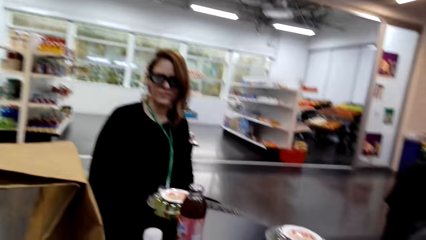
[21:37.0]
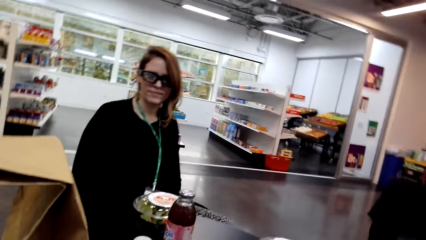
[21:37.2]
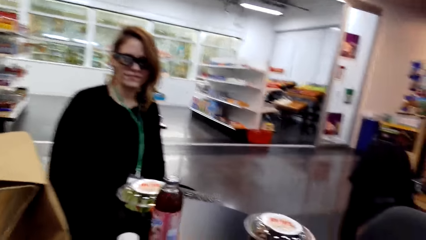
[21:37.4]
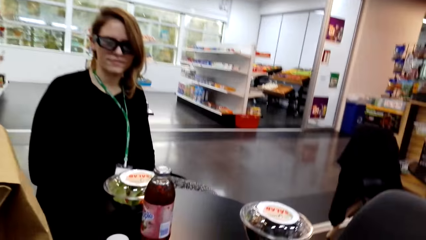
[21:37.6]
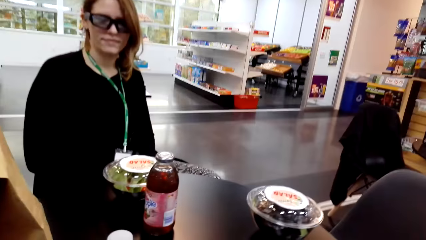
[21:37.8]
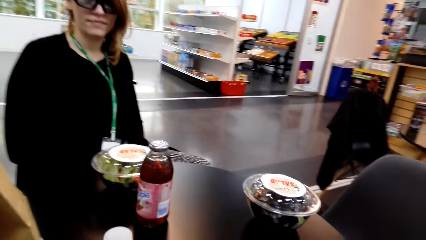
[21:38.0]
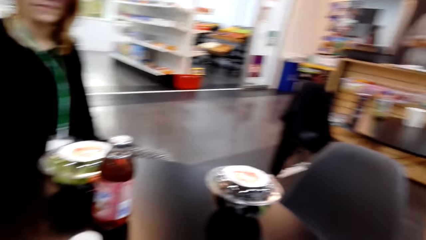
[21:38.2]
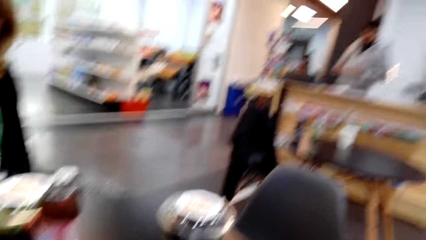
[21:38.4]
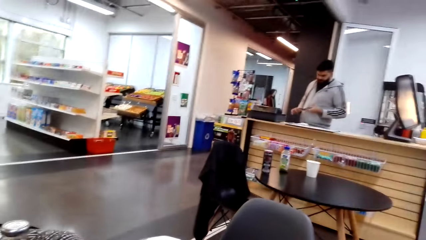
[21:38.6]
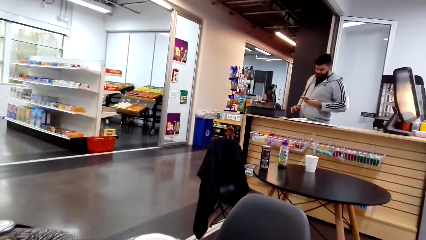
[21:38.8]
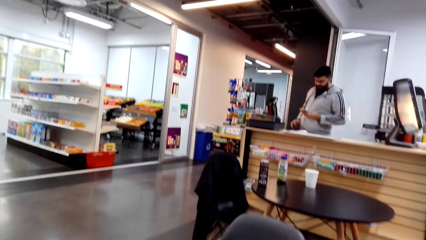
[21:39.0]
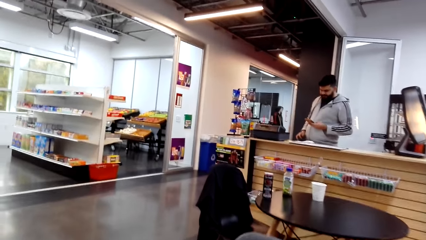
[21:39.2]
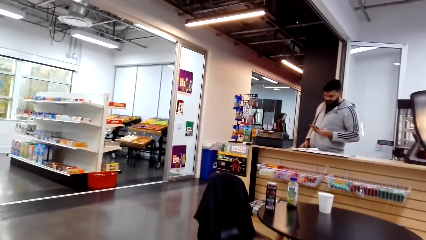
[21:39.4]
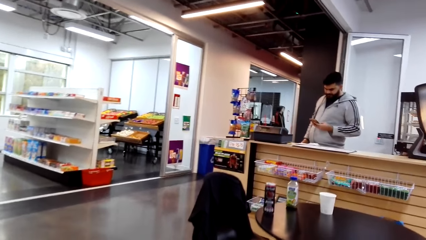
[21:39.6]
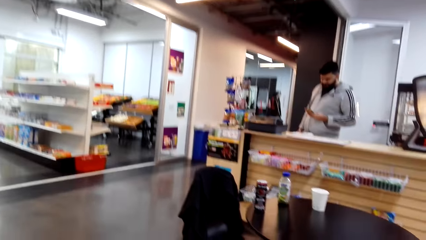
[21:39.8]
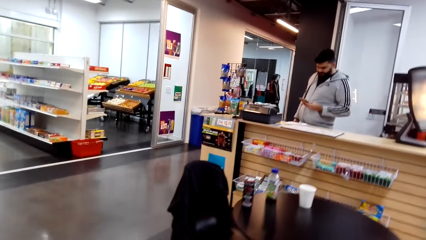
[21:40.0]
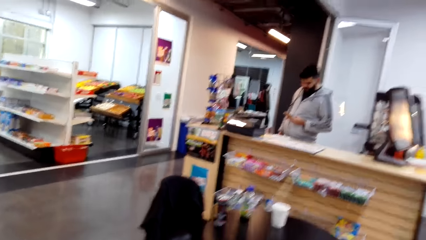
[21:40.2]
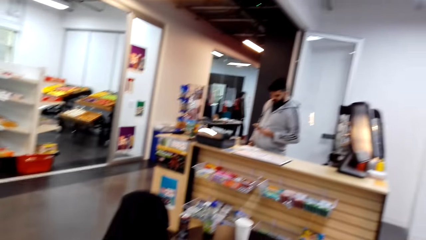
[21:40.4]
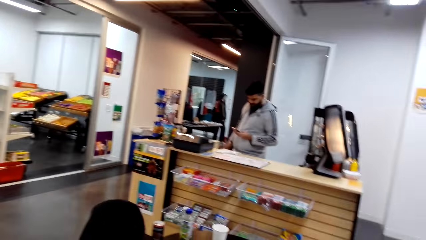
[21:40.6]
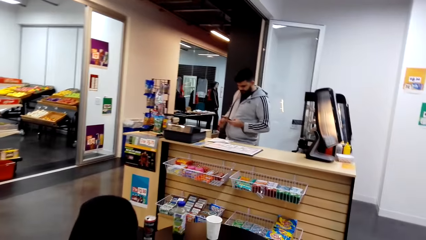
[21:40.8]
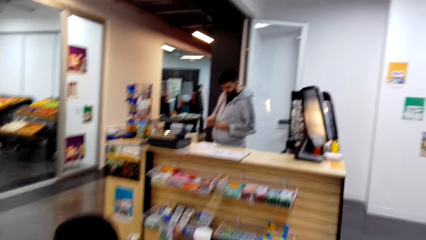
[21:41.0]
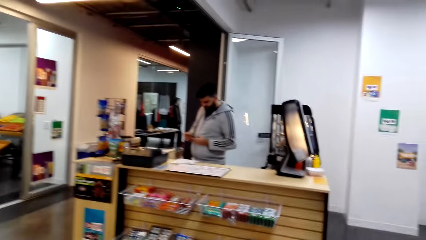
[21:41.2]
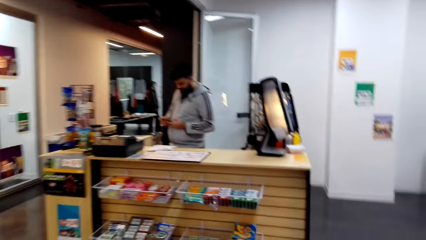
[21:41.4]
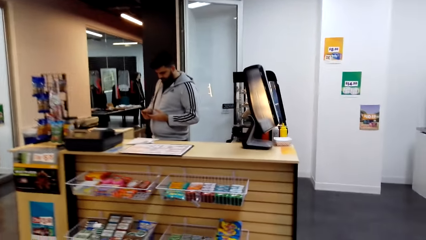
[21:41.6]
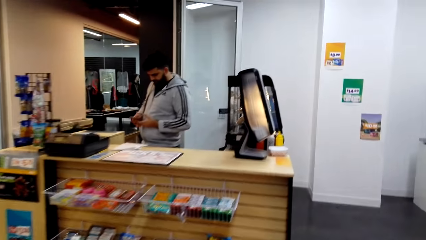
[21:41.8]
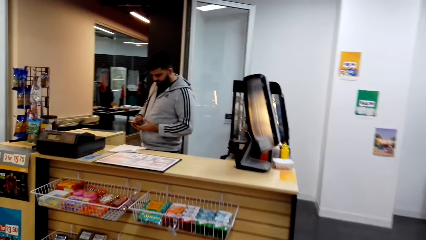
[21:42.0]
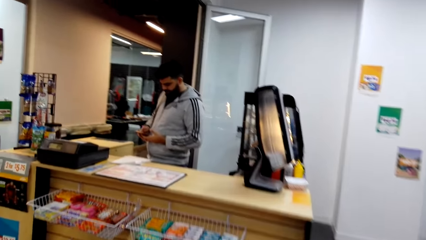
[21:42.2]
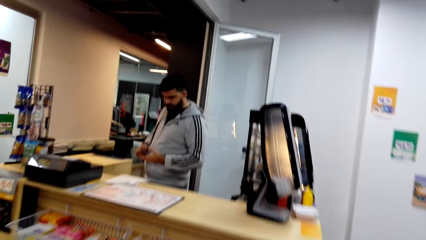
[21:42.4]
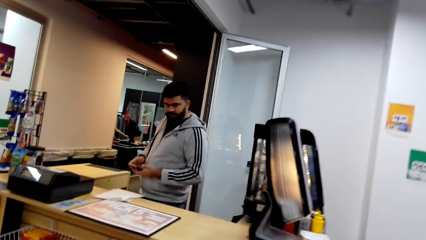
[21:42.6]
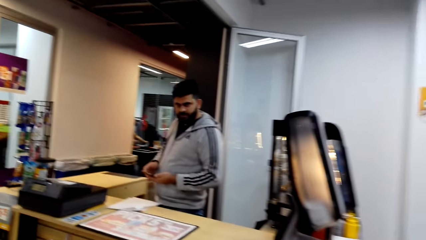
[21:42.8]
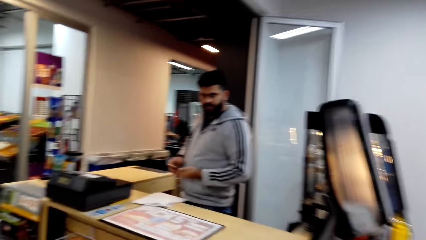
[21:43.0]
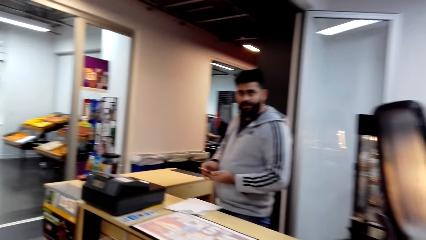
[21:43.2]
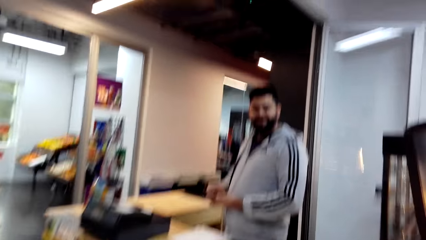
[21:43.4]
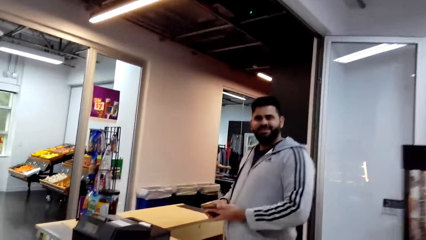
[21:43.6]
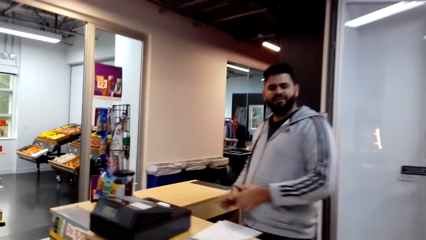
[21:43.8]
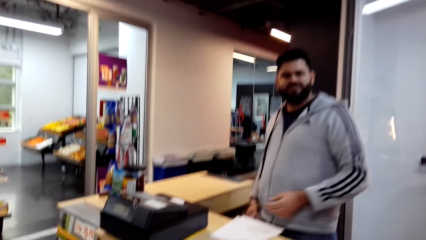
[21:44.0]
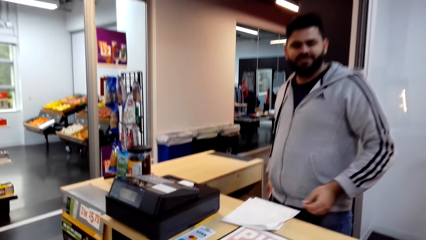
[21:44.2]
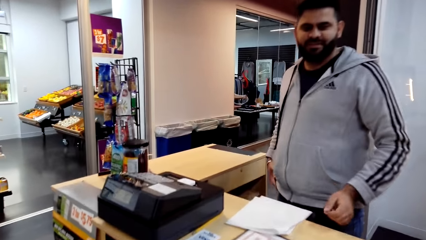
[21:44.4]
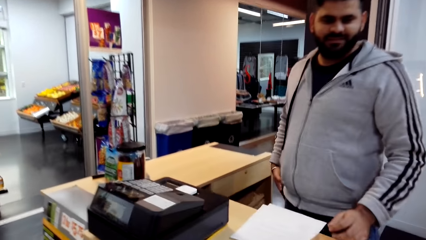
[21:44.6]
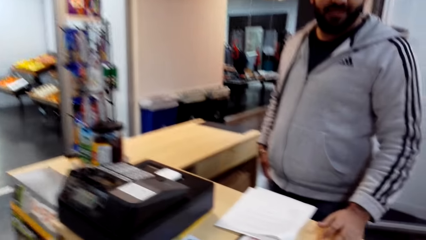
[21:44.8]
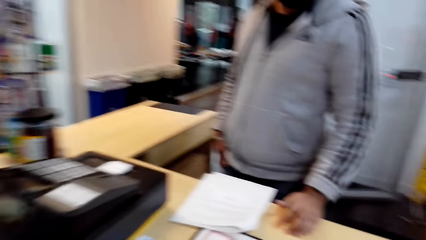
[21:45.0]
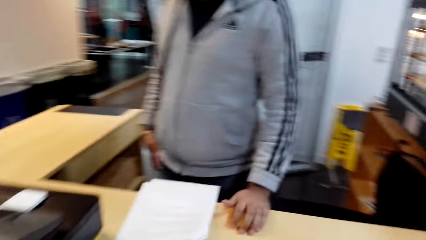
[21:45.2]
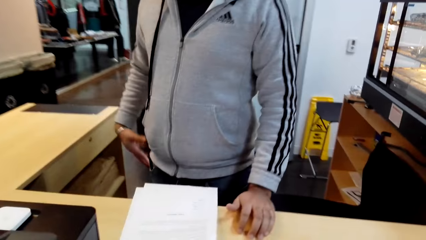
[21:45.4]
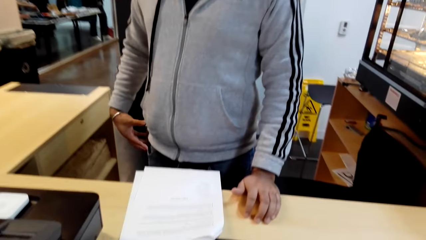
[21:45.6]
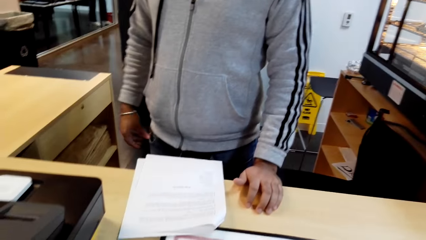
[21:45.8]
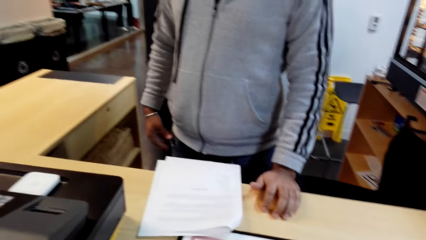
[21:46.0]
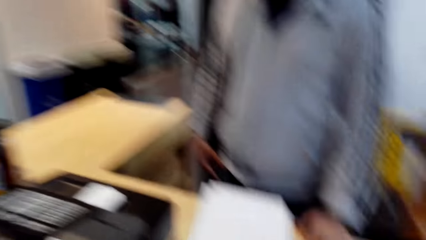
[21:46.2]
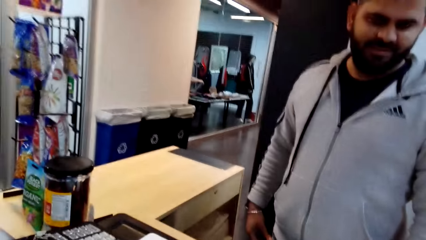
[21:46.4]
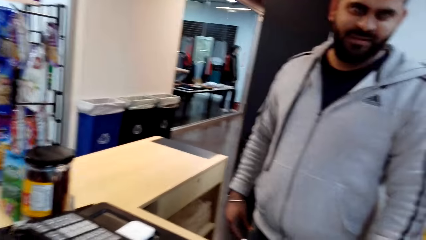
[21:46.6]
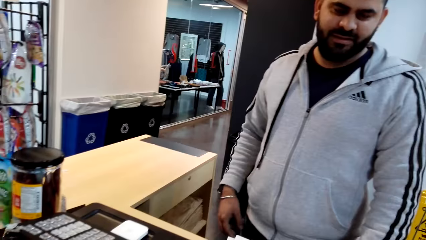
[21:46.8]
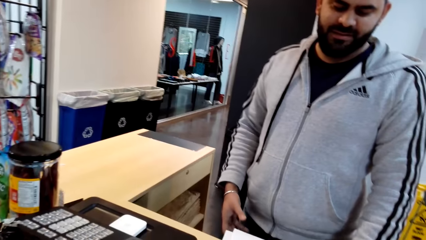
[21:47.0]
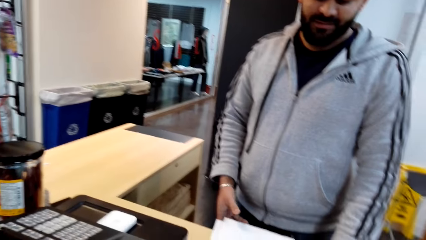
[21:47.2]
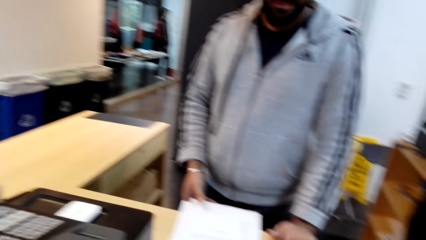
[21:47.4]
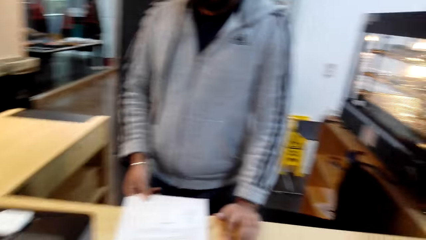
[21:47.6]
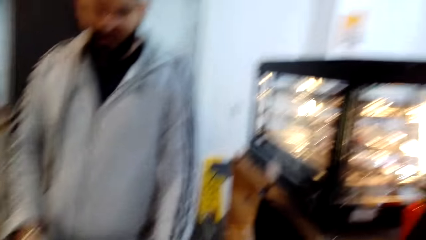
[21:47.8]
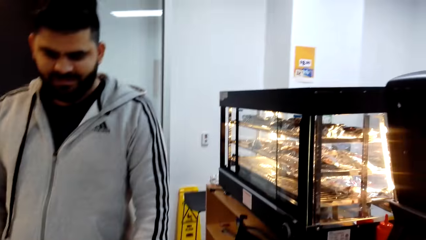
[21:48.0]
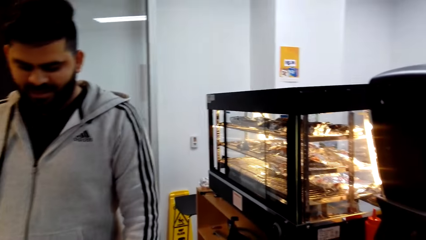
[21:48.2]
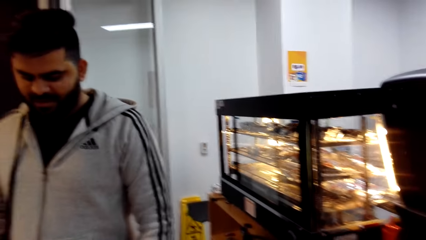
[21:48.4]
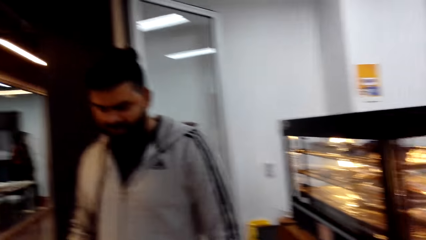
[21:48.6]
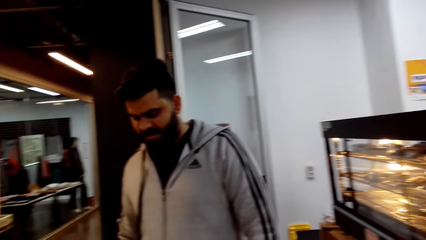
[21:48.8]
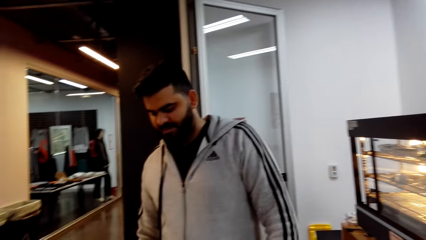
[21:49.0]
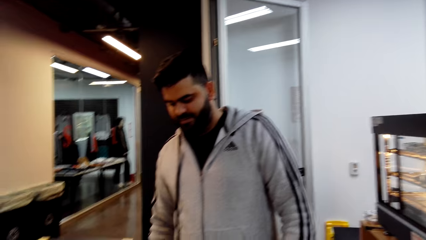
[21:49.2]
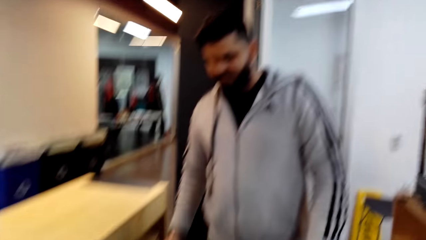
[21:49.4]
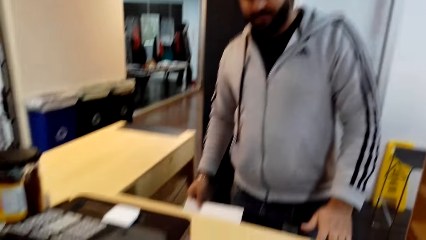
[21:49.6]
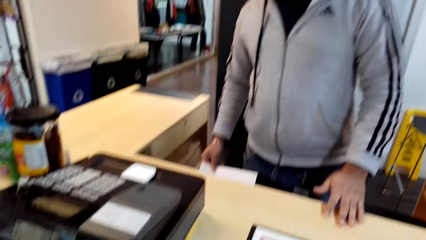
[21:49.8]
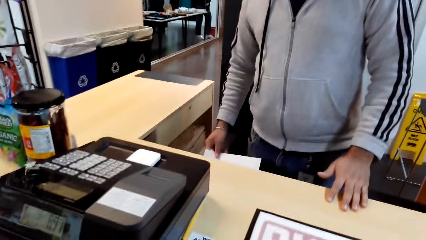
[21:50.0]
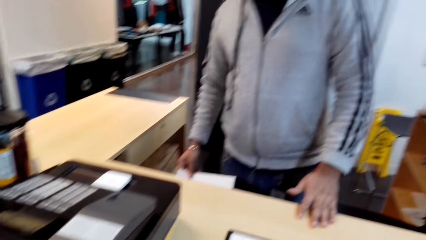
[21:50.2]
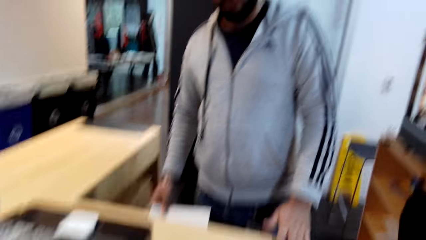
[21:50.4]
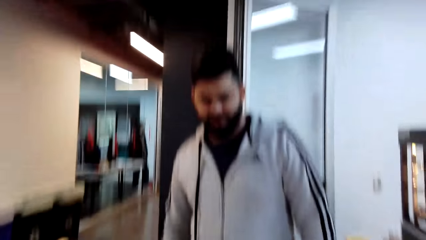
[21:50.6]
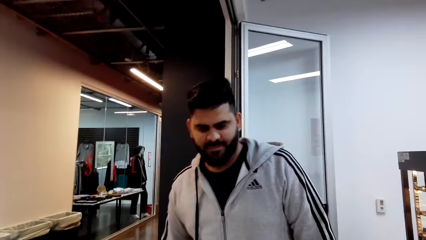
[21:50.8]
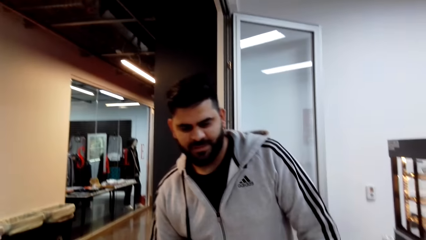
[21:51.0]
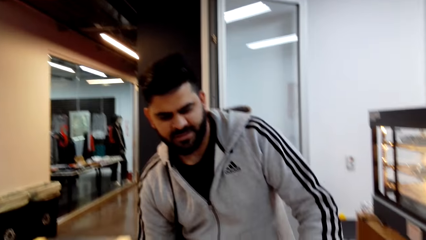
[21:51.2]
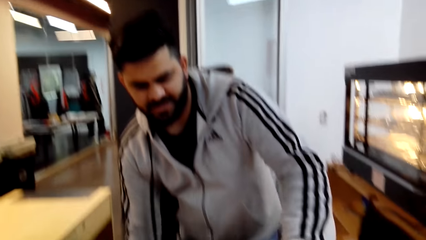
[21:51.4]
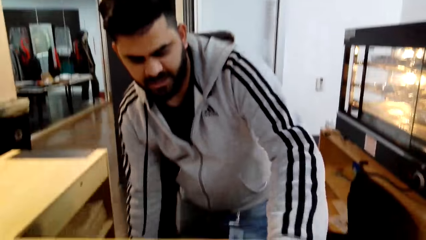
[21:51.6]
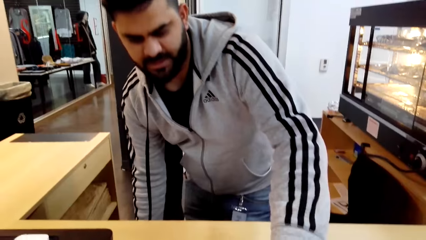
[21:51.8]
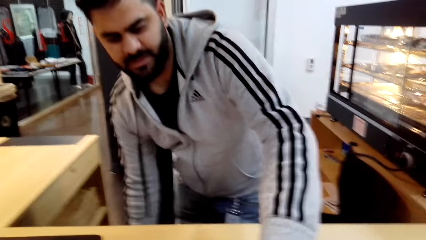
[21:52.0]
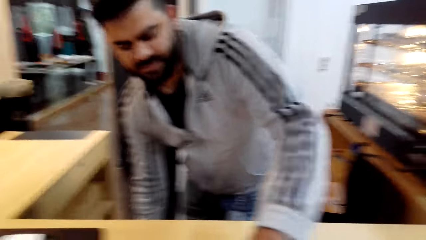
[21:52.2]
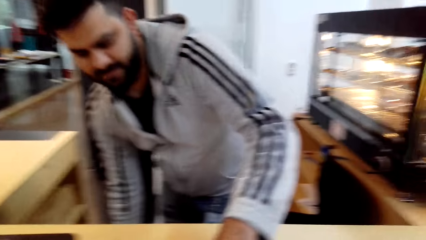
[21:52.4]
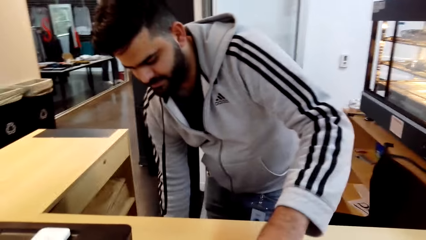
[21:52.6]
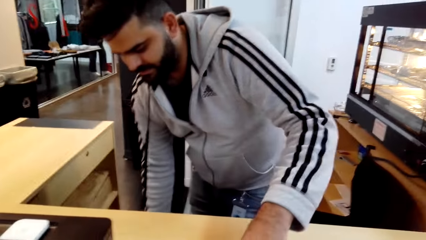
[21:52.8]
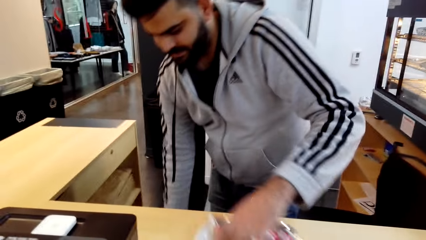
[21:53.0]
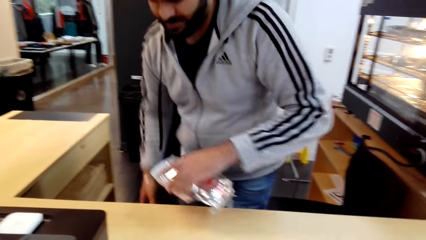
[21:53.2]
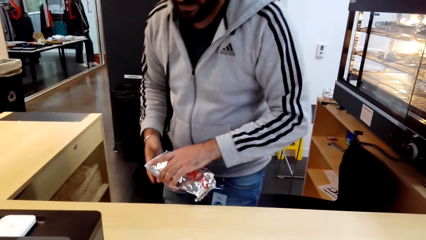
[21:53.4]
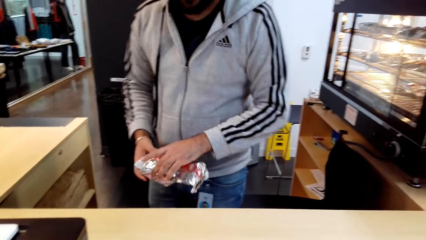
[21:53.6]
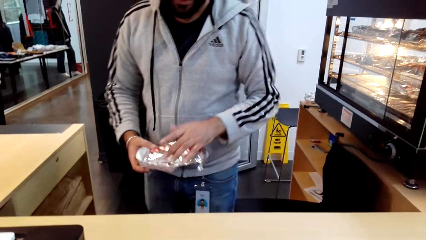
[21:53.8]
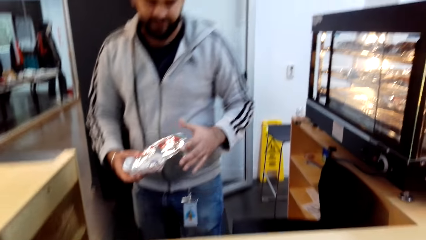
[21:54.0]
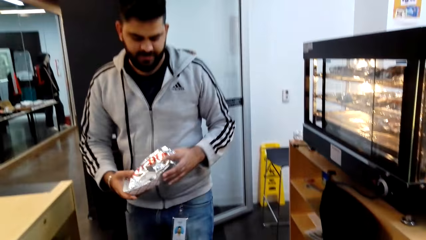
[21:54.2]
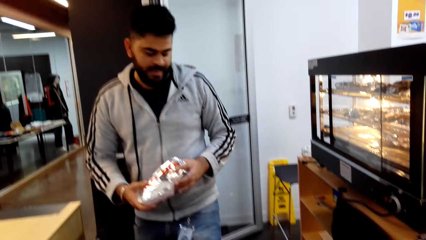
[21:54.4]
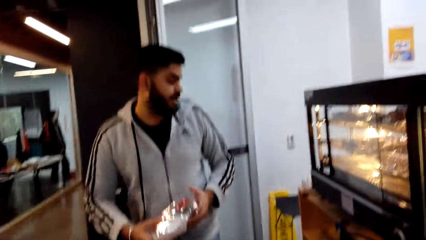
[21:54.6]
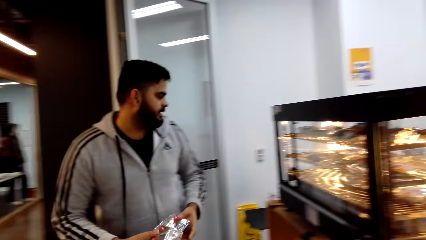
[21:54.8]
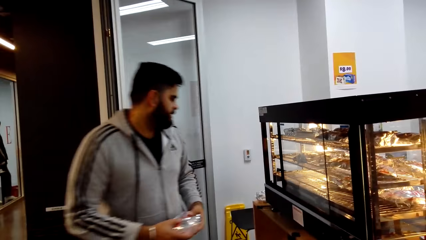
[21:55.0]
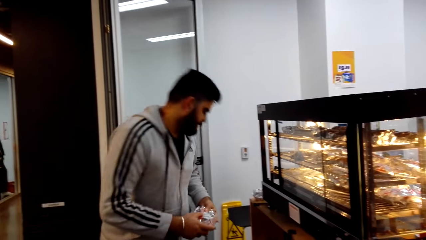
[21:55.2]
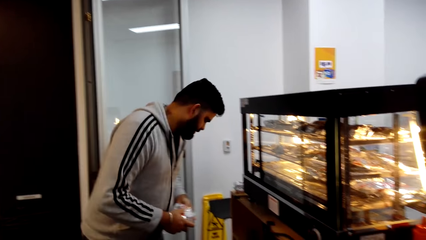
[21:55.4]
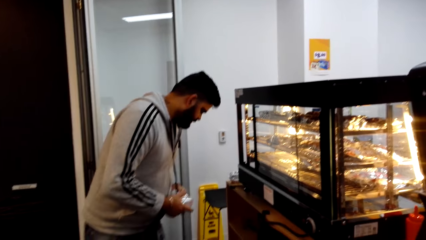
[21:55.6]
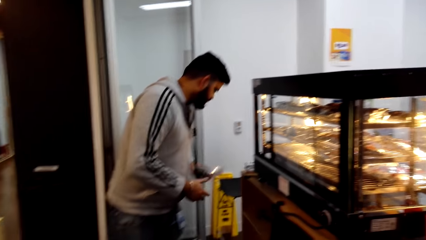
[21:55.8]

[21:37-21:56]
The camera wearer looks around a supermarket. A man uses a phone. The camera wearer walks to the counter. The man puts the phone on the table. The camera wearer interacts with the man. The man interacts with the camera wearer. The man holds a paper. The camera wearer interacts with the man. The man picks up food.
